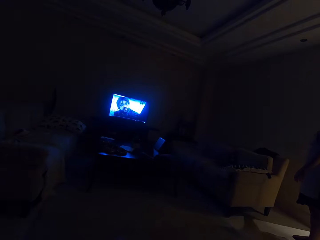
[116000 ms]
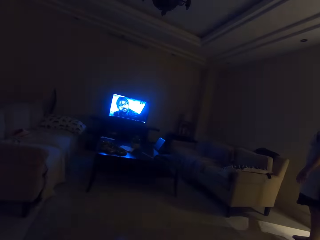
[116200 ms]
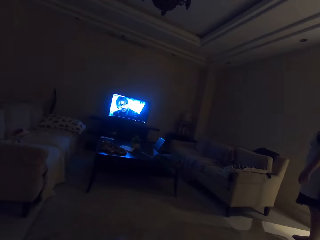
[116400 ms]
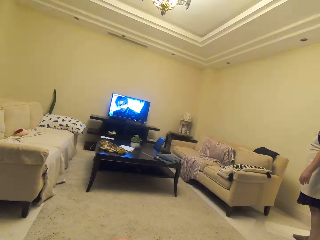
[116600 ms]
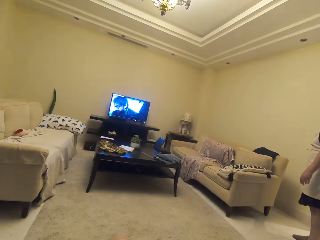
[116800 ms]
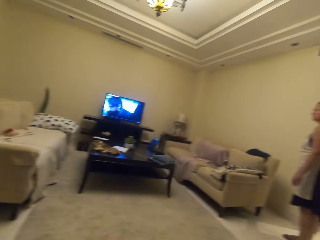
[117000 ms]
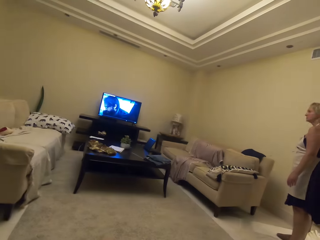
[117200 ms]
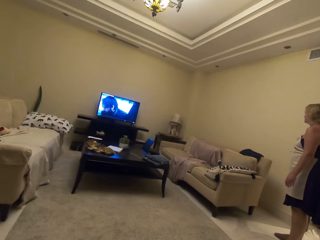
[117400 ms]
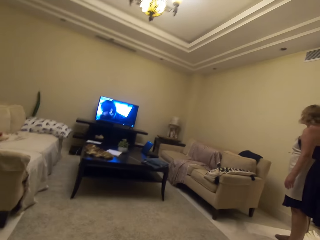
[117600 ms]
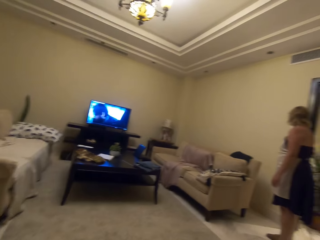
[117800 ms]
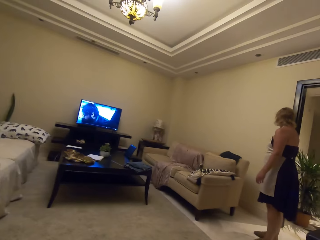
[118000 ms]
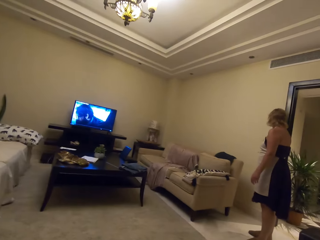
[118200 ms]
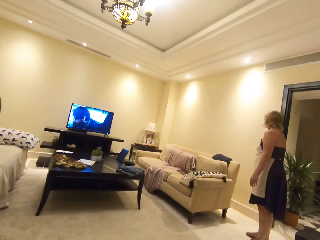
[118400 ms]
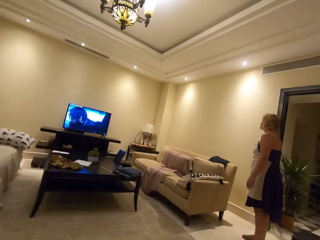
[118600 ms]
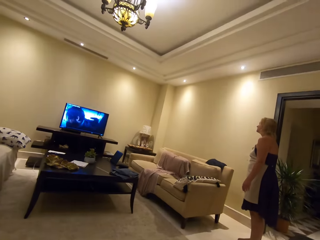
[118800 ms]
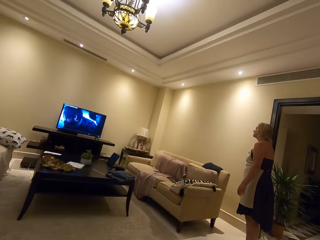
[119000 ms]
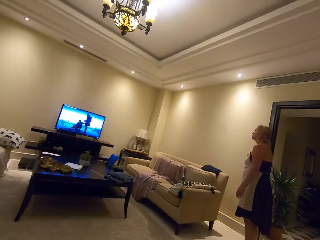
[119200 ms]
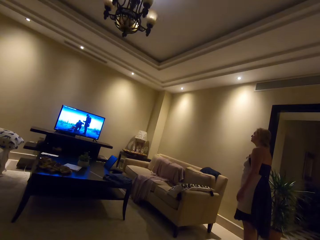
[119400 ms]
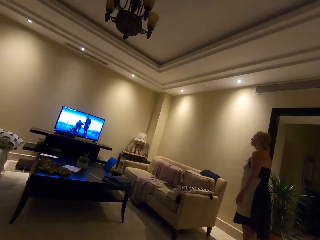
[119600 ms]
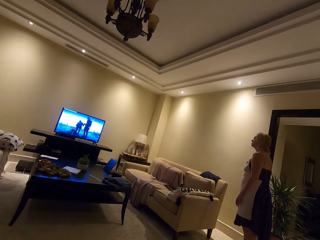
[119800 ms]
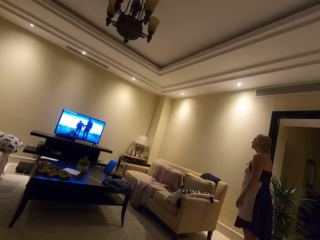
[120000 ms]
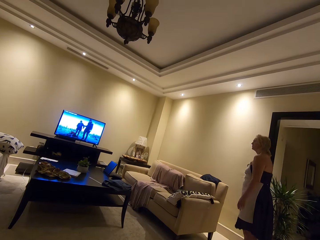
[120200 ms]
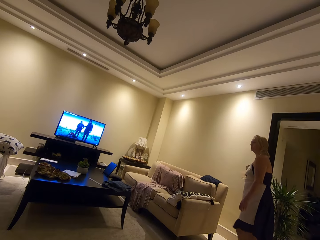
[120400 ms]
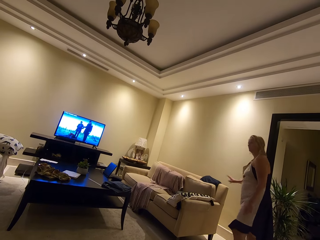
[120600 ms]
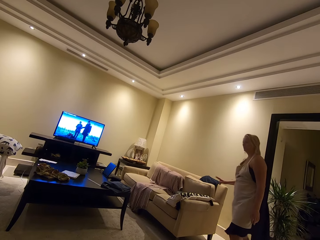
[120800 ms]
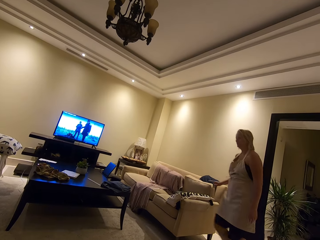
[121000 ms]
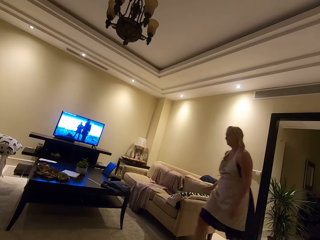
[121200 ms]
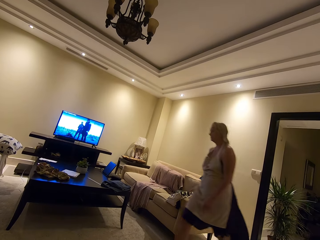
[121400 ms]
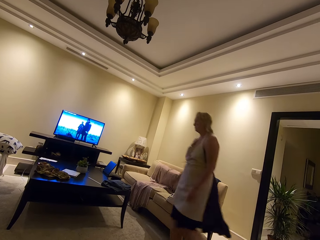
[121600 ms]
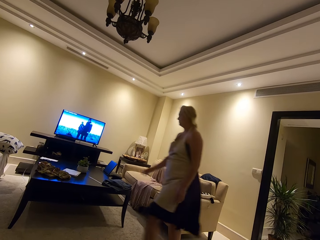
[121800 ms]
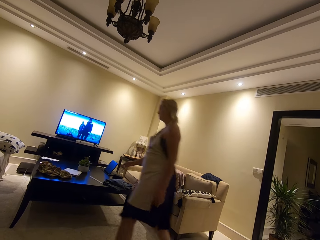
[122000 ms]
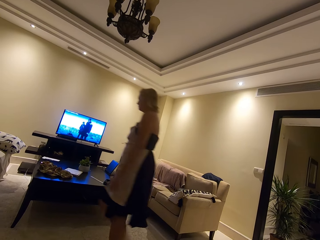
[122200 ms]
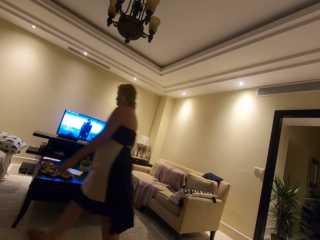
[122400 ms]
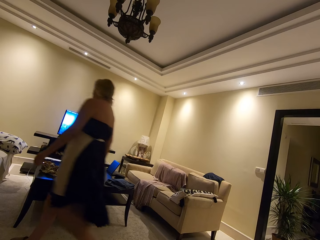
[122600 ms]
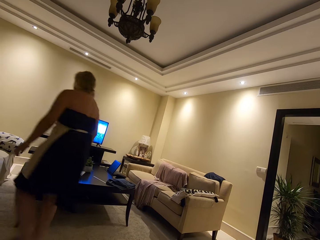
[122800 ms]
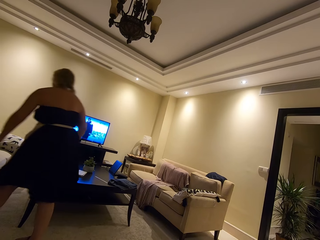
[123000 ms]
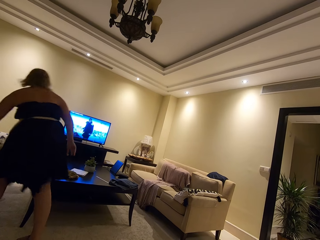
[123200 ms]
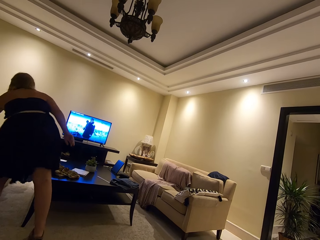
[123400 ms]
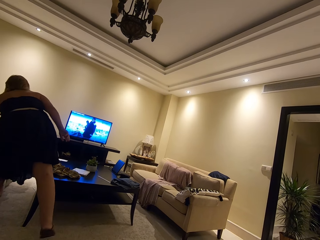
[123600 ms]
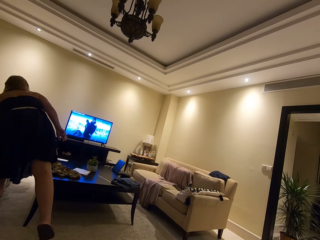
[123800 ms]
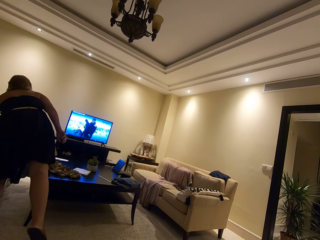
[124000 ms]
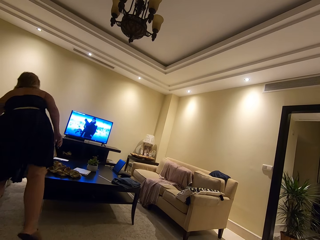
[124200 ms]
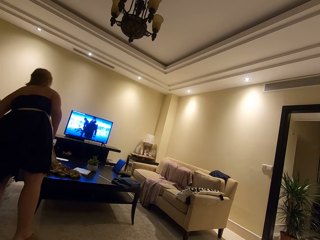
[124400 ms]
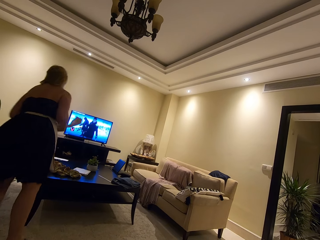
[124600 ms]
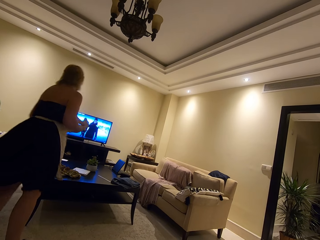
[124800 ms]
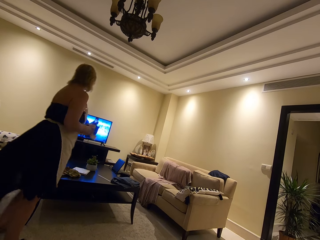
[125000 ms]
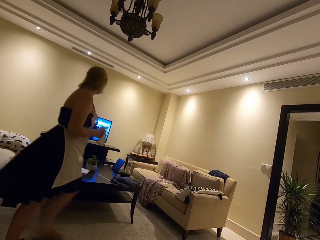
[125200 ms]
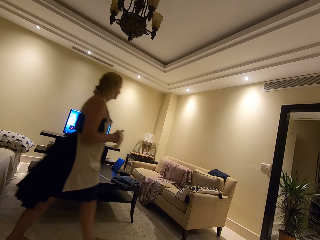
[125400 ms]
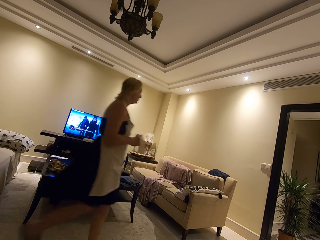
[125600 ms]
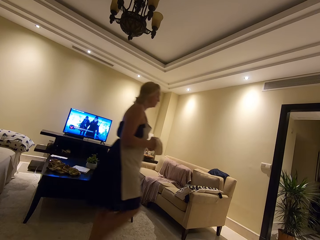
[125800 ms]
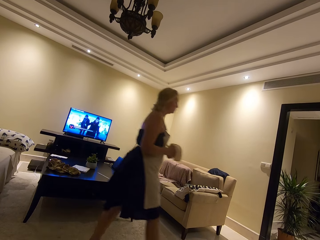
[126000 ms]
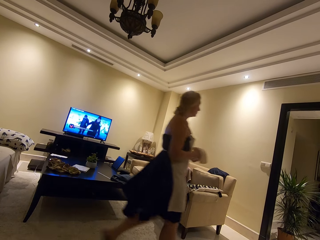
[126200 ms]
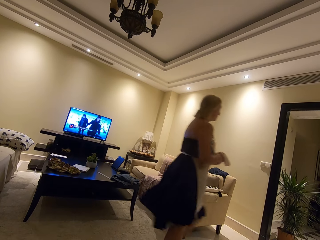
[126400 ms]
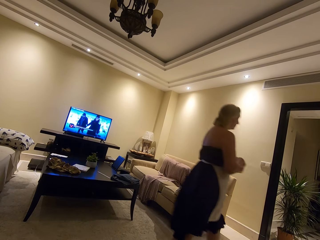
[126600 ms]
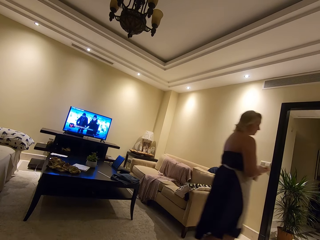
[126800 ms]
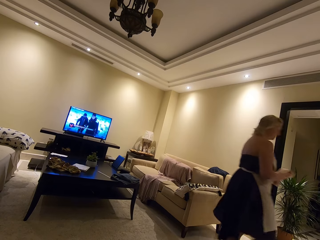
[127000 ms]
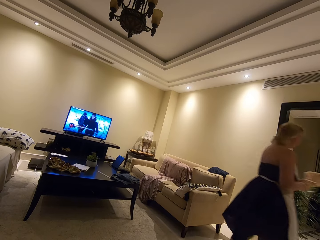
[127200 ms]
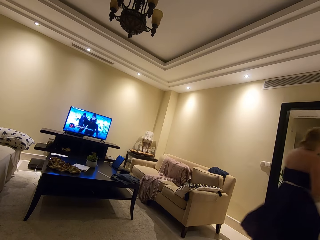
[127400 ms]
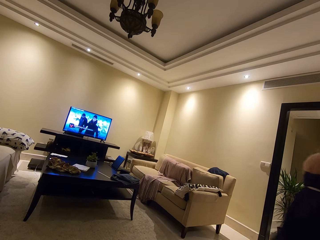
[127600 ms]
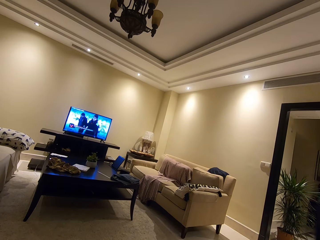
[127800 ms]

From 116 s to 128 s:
A woman switches off the lights. The woman switches on the lights. The woman moves around the room. The woman lifts a piece of cloth from the seat. The woman moves around the room.

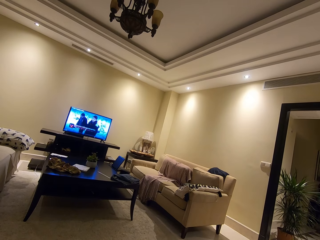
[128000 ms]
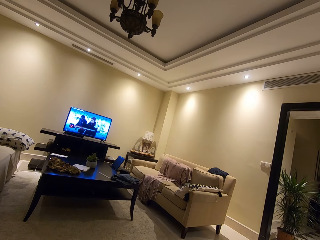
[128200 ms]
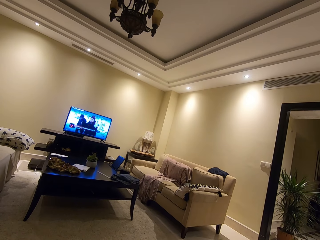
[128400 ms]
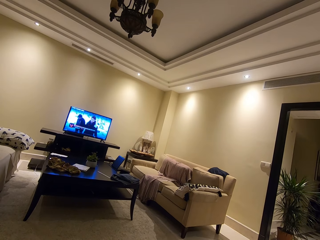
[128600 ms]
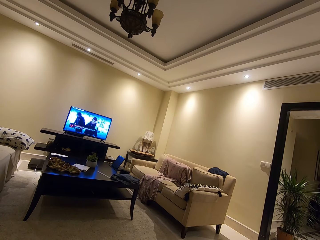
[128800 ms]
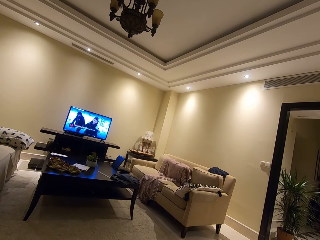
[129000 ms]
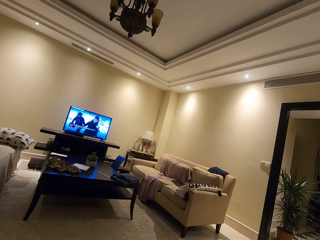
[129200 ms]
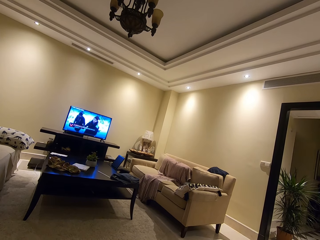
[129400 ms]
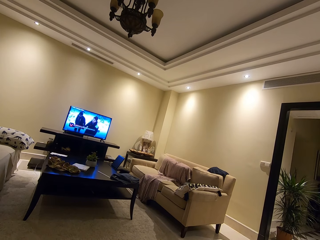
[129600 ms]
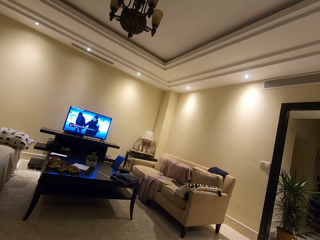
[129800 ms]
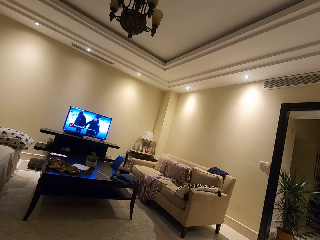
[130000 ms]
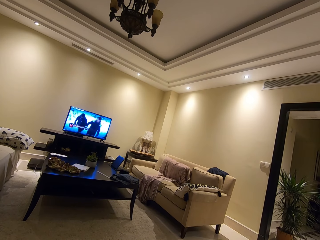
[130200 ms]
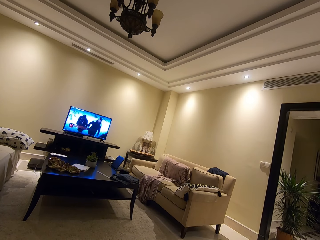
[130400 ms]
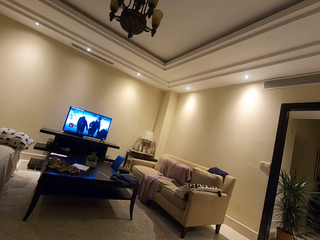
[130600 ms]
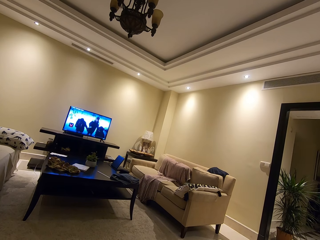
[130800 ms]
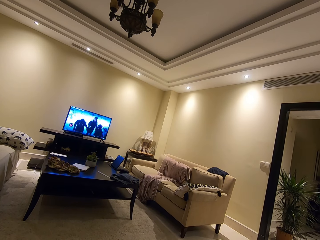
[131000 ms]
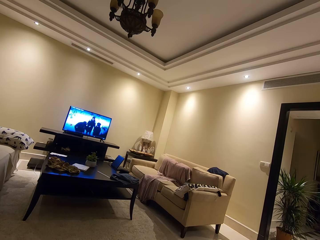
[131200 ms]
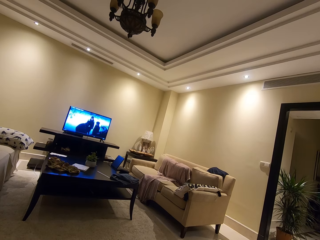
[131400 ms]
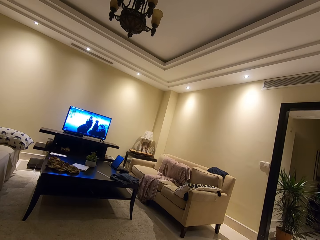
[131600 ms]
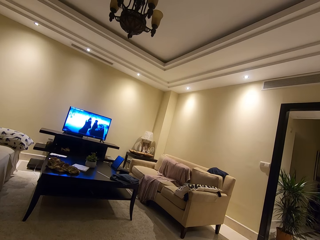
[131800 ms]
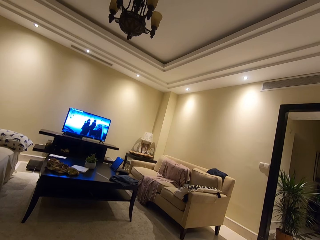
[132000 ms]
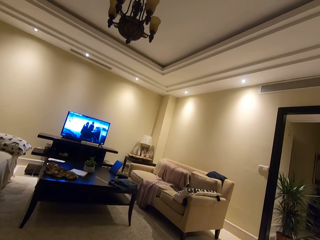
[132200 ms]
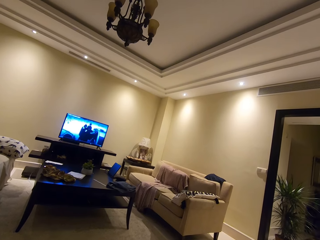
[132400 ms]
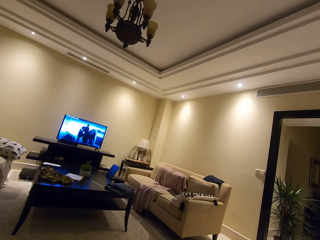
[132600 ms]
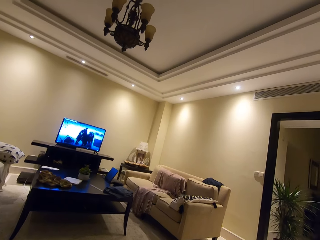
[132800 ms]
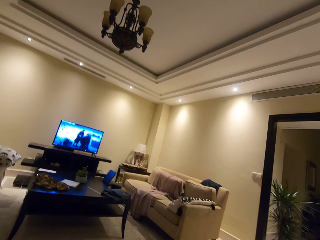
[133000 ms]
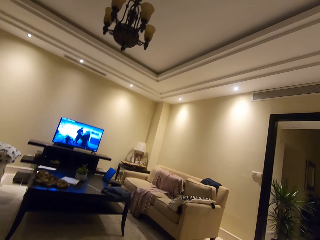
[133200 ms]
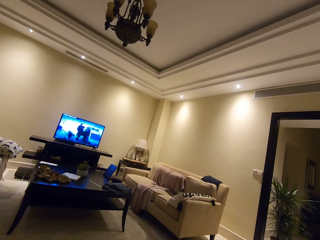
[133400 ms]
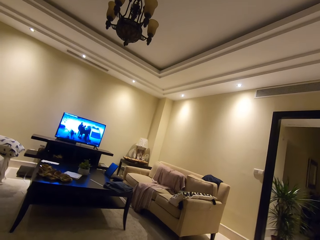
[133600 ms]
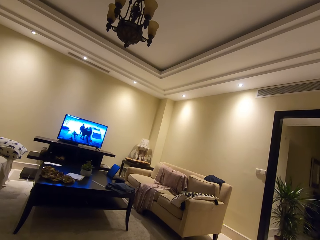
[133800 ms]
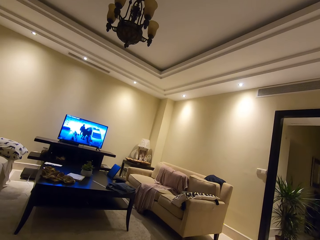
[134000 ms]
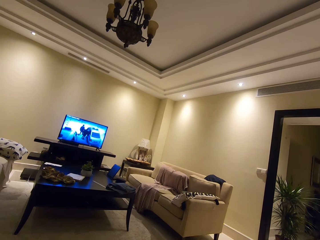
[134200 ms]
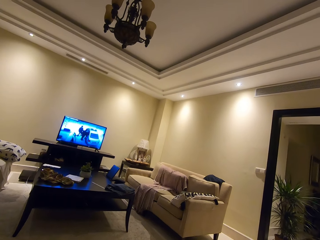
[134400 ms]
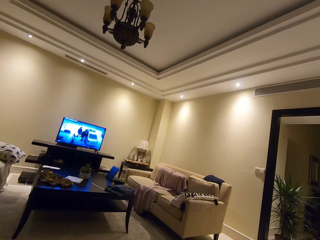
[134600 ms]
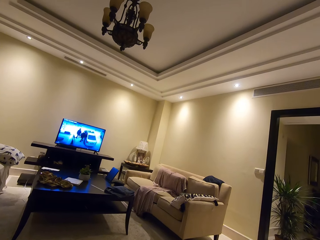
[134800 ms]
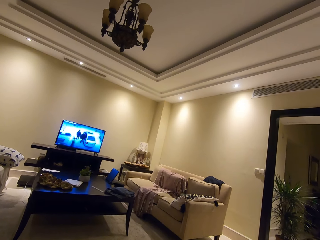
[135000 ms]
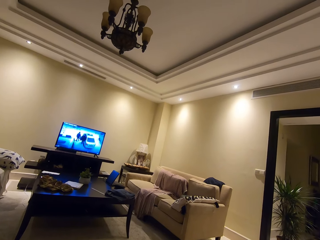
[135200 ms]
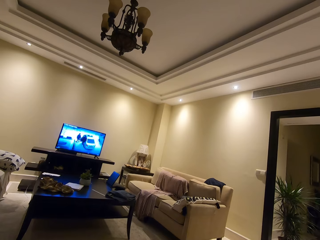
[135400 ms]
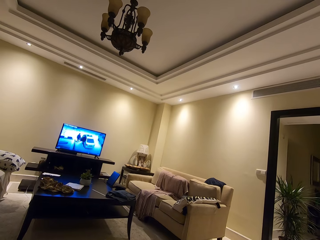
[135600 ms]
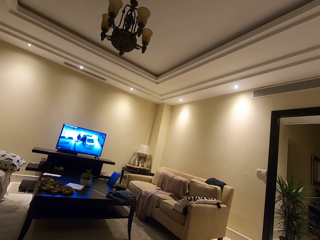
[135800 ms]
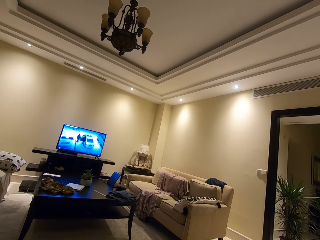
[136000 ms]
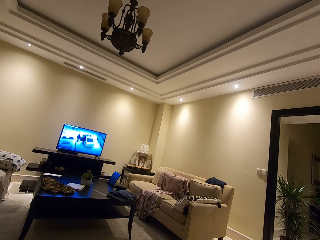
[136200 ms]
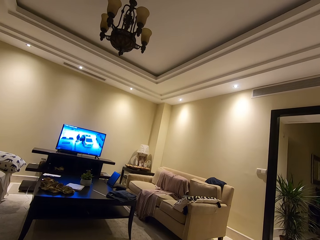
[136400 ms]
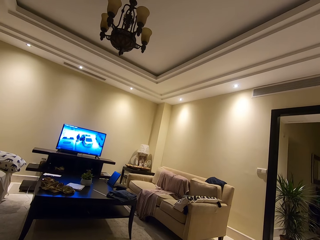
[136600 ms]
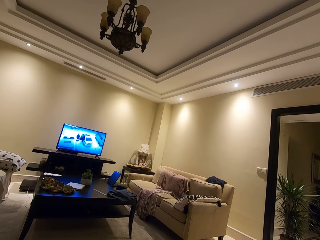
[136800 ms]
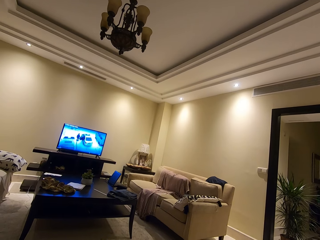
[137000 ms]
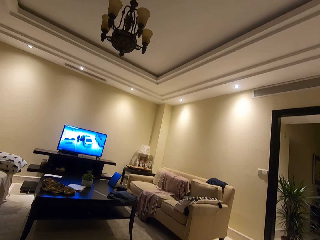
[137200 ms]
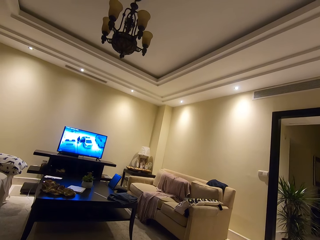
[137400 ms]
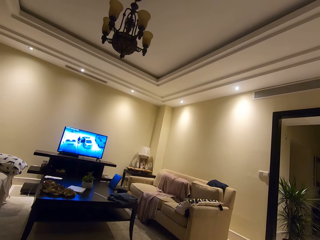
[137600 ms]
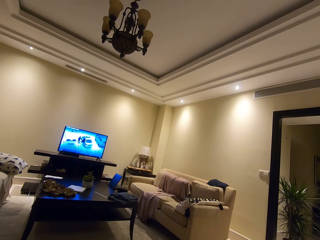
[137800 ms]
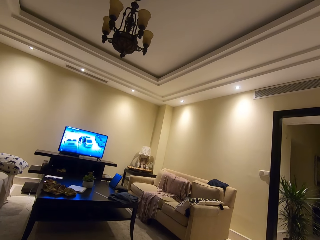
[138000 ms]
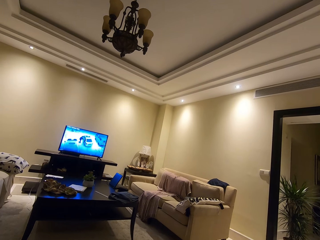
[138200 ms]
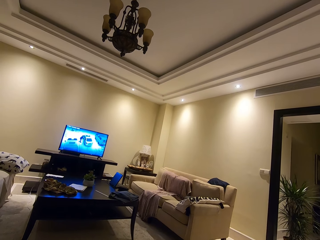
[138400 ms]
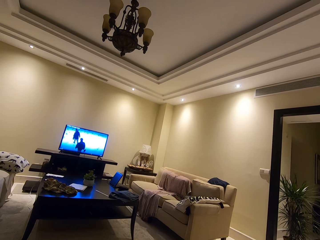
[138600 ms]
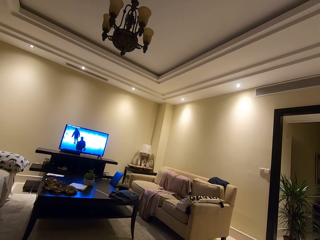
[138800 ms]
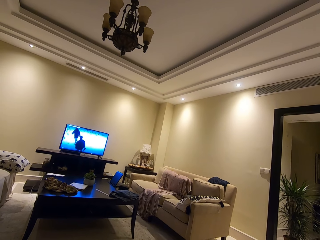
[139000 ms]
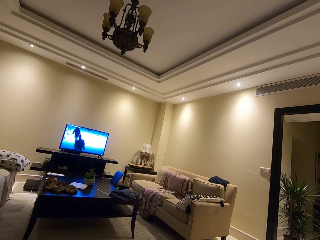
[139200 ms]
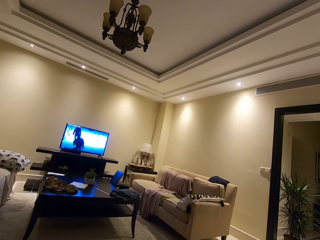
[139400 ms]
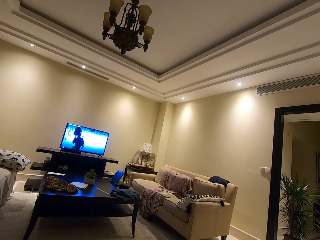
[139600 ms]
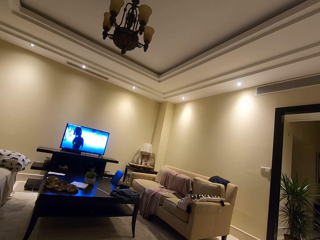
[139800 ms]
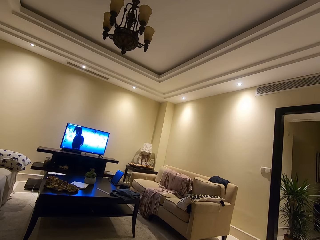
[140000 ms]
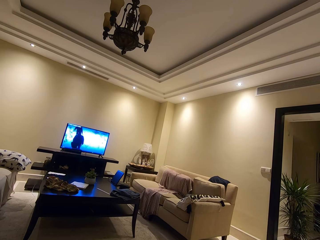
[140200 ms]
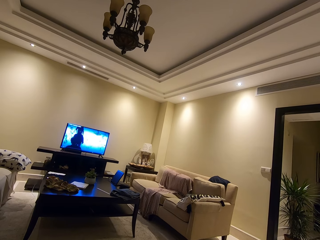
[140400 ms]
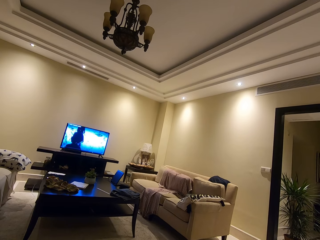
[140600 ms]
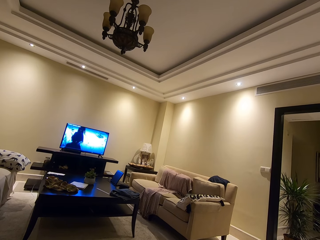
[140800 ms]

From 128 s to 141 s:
The camera wearer watches the television.
